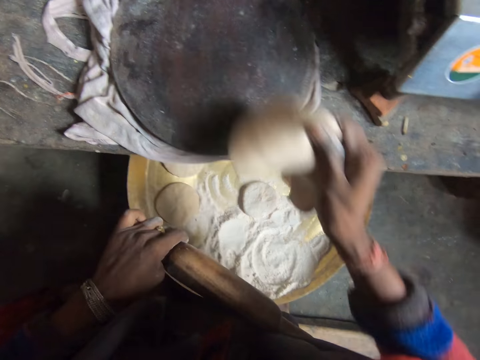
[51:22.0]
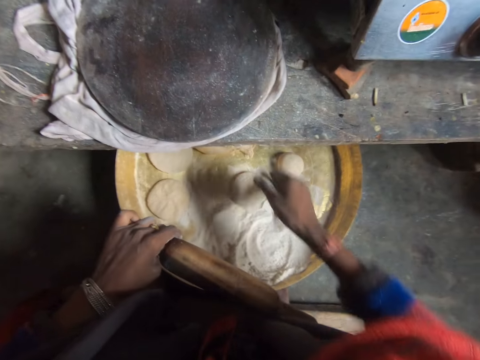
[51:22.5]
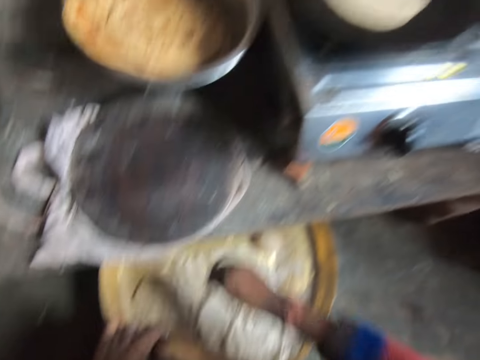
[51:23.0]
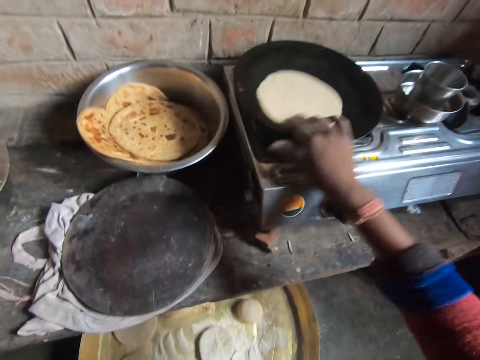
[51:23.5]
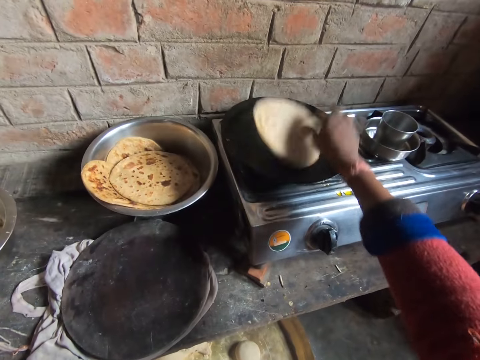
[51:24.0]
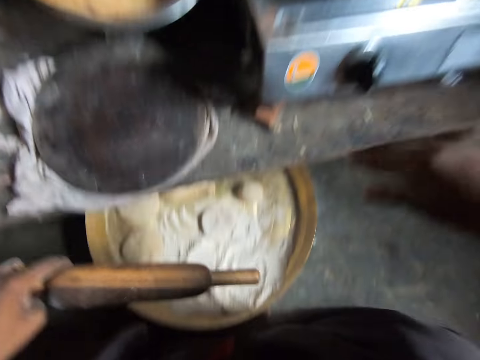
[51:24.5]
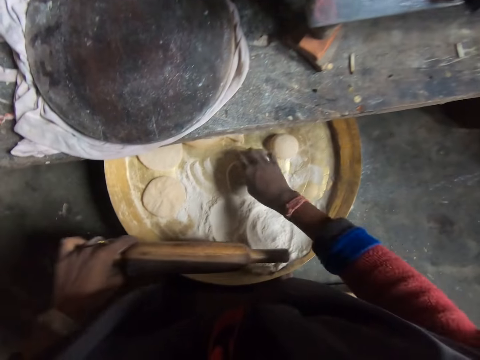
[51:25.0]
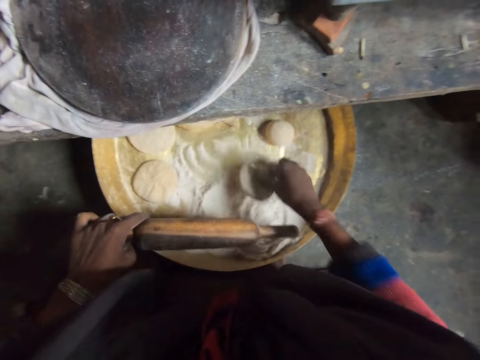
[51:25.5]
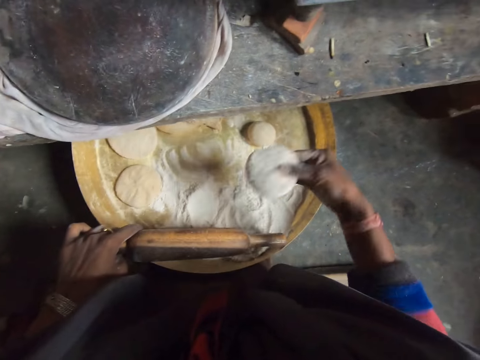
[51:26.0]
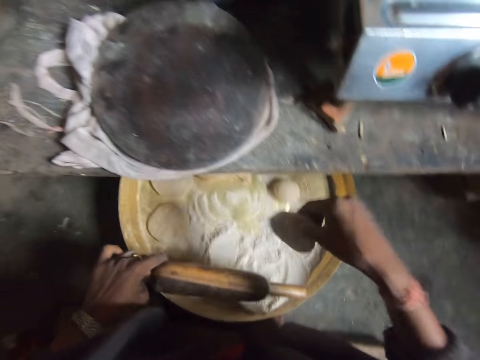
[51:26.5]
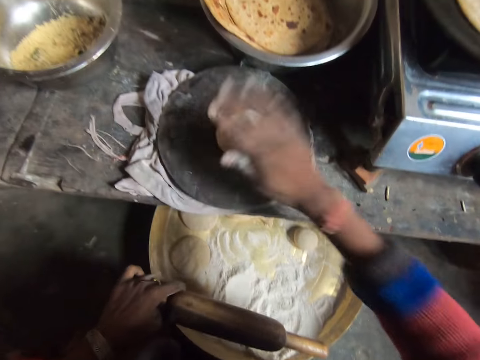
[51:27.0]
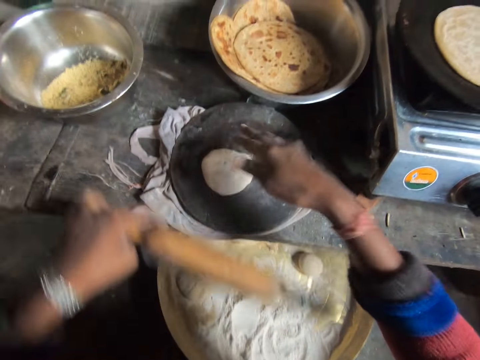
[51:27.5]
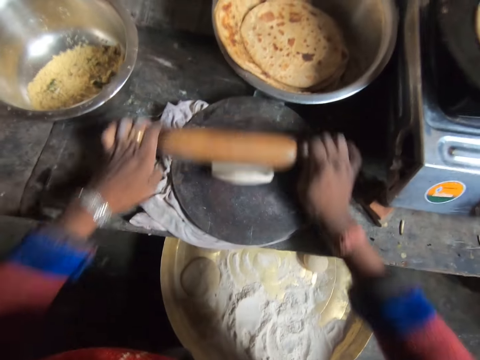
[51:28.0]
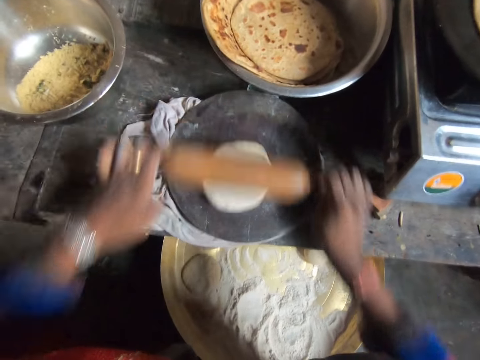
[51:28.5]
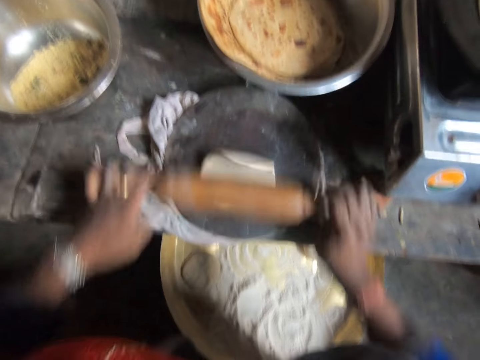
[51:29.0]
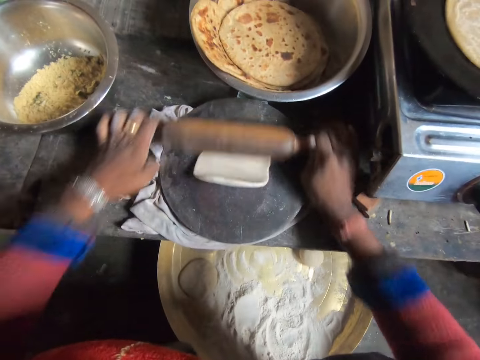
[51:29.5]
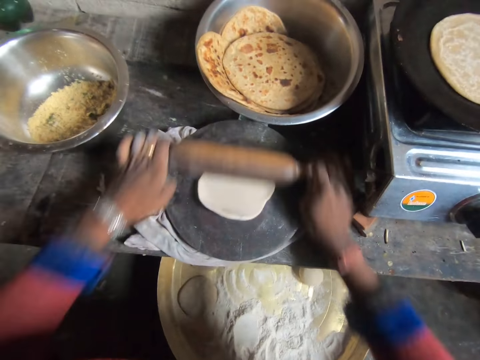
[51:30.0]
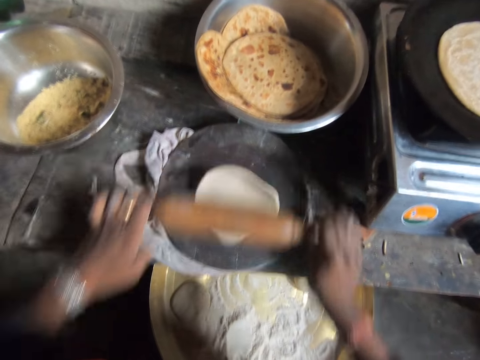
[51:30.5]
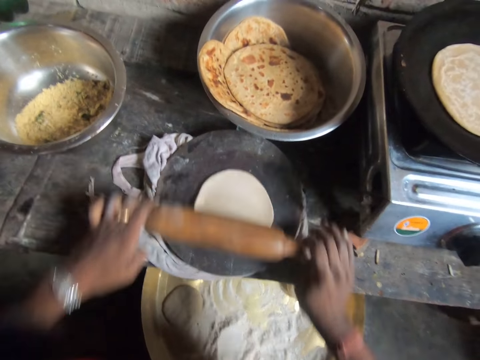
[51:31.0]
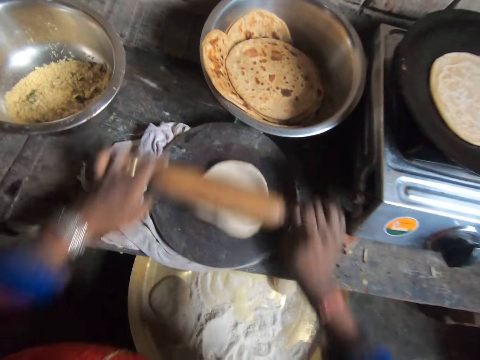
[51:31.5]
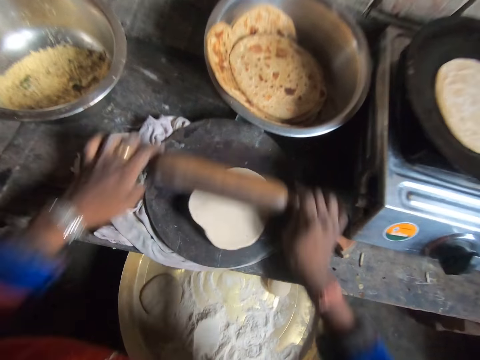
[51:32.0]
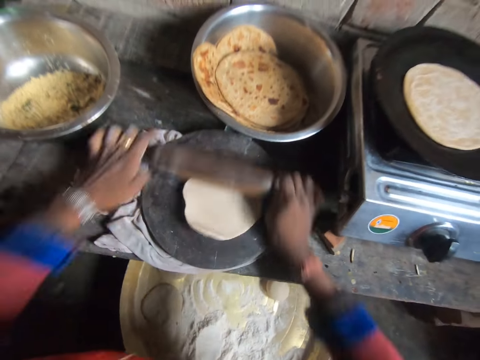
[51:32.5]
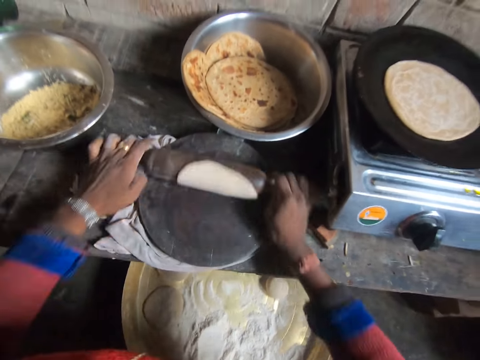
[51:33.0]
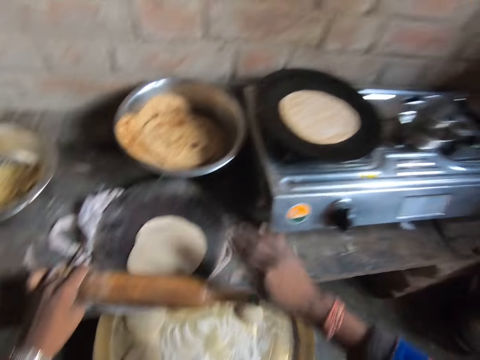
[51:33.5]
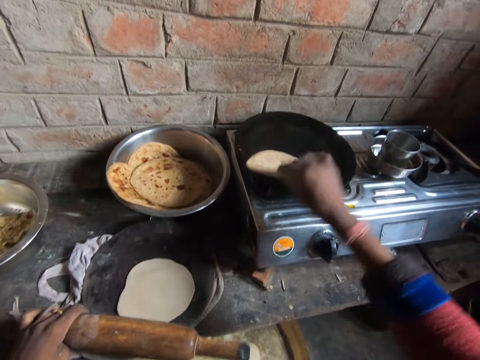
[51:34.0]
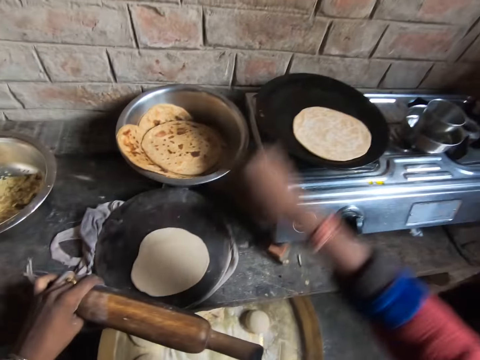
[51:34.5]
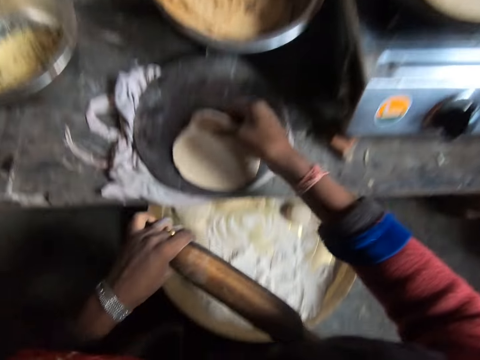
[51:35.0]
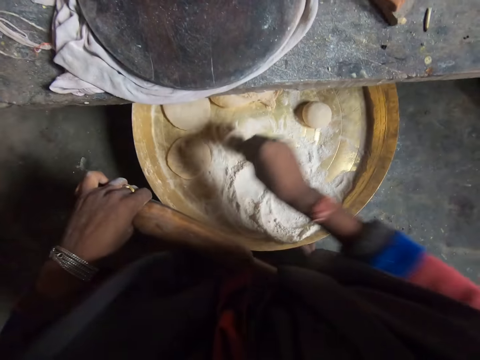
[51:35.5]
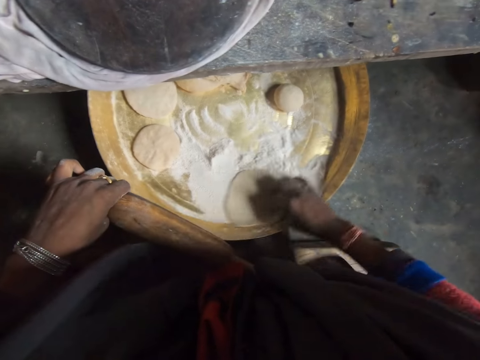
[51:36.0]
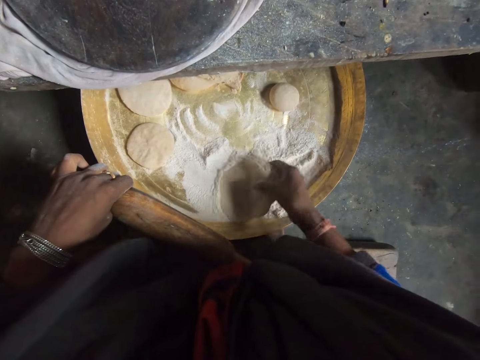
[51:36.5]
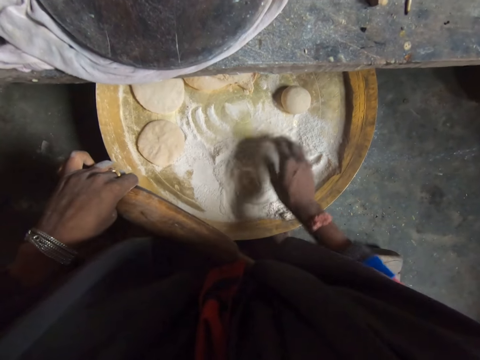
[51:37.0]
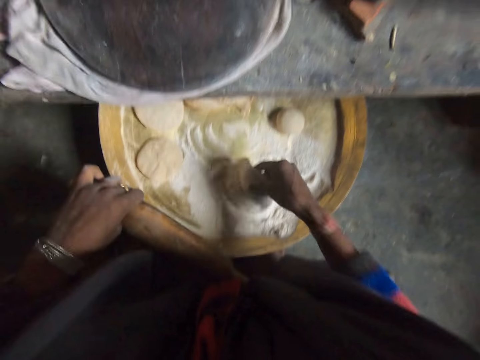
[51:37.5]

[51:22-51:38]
The camera wearer folds the dough into her hand. She puts the dough on the top of the larger dough on the wooden table. She flips the dough in the frying pan with her right hand. She picks up another dough on the wooden table with her right hand. She coats the dough with flour on the wooden table, shakes off flour from the dough, and drops the dough on the cutting board with her right hand. She flattens the dough on the wooden table with her right hand. She slaps the dough on the pastry. She rolls out the dough on the chopping board with the rolling pin in both hands. She flips the dough in the frying pan with her right hand. She lifts the dough in the frying pan with her right hand and drops the dough into the frying pan with her right hand. She picks up the dough with her right hand. She holds the dough. She coats the dough with flour from the wooden table with her right hand.

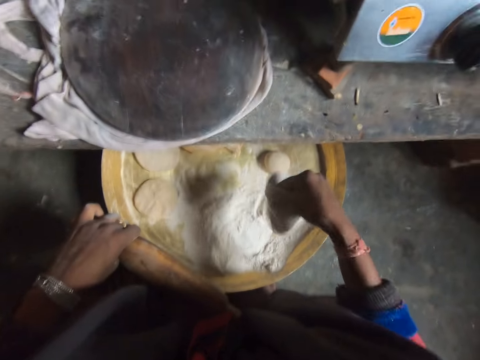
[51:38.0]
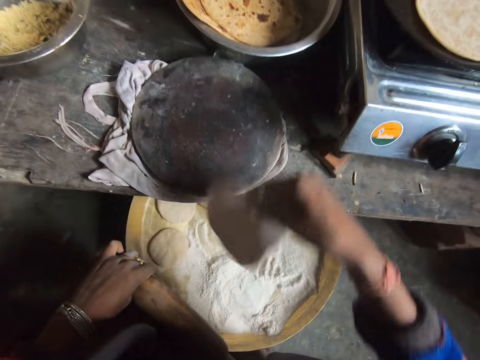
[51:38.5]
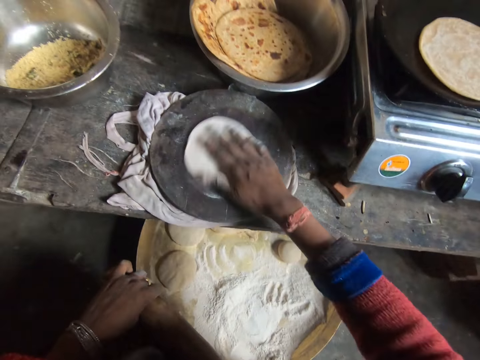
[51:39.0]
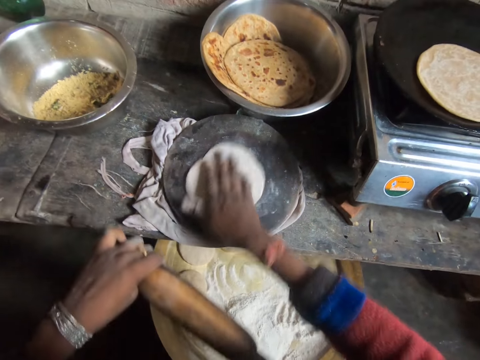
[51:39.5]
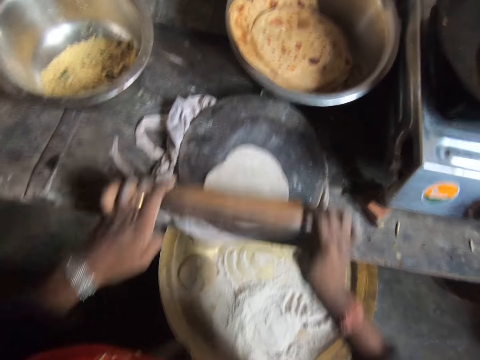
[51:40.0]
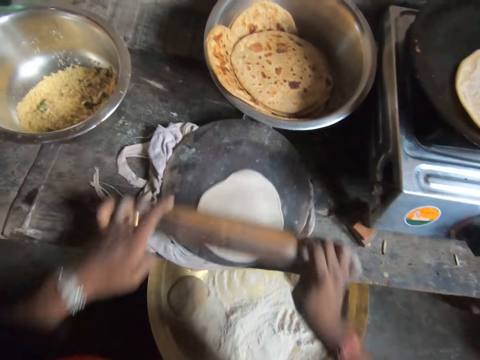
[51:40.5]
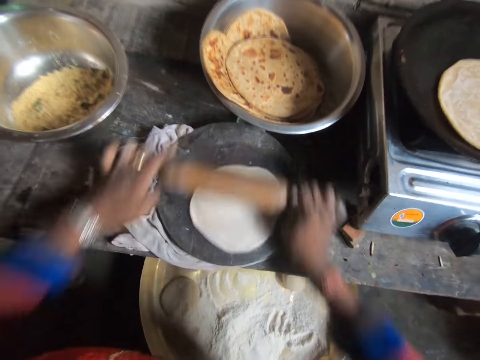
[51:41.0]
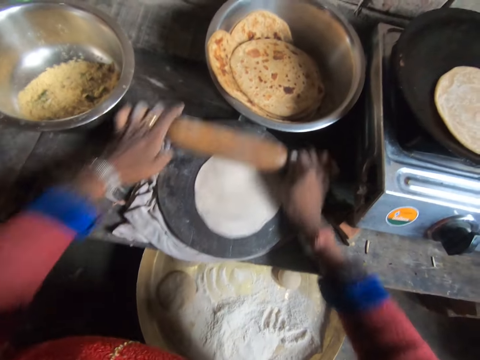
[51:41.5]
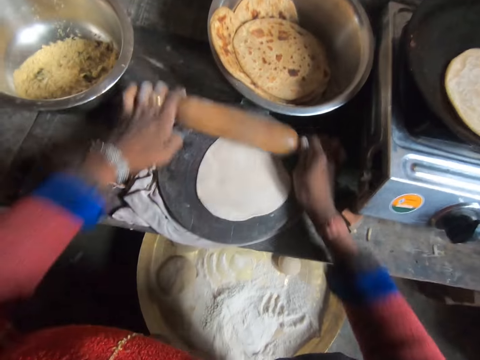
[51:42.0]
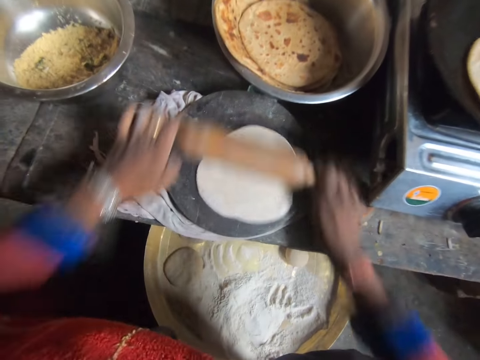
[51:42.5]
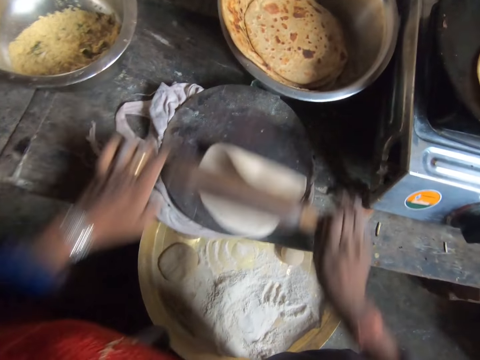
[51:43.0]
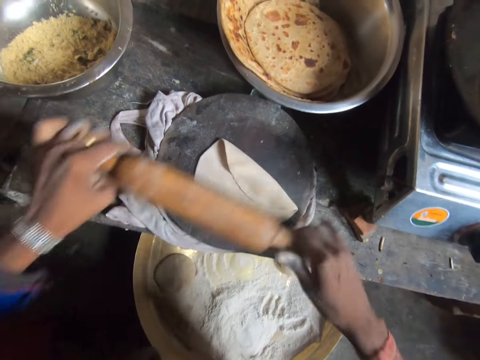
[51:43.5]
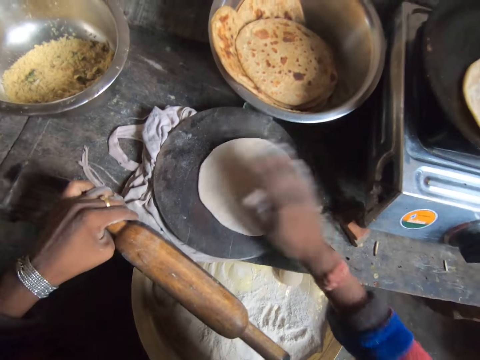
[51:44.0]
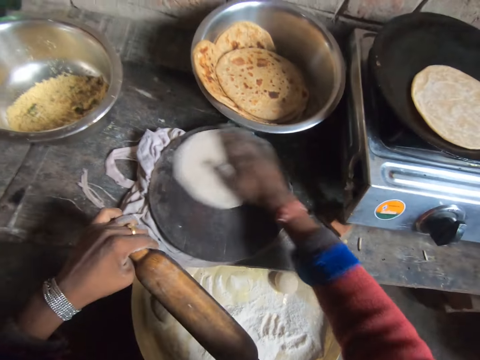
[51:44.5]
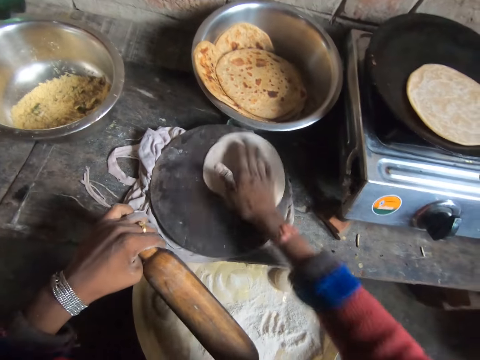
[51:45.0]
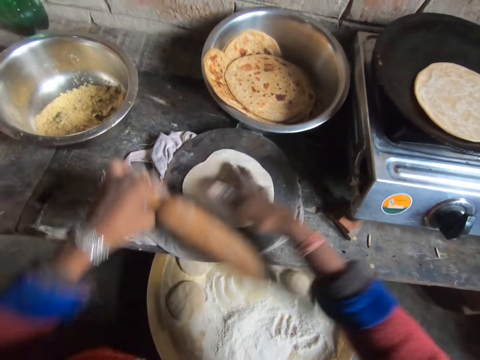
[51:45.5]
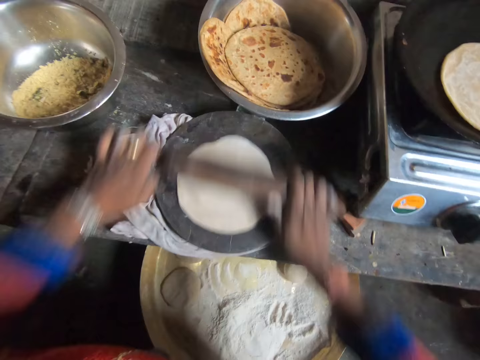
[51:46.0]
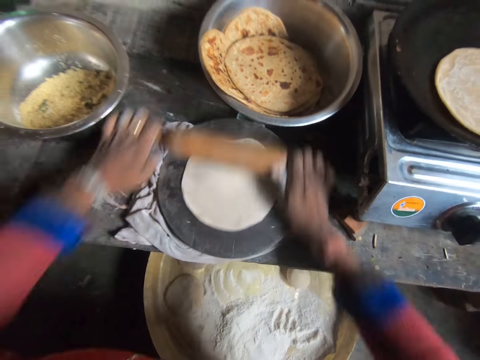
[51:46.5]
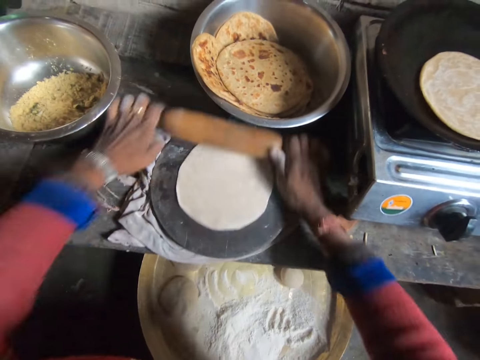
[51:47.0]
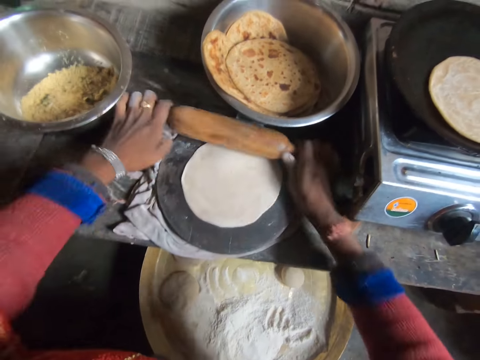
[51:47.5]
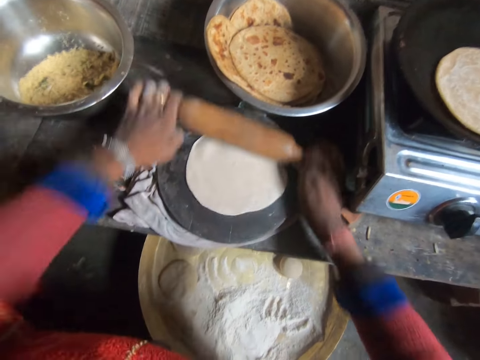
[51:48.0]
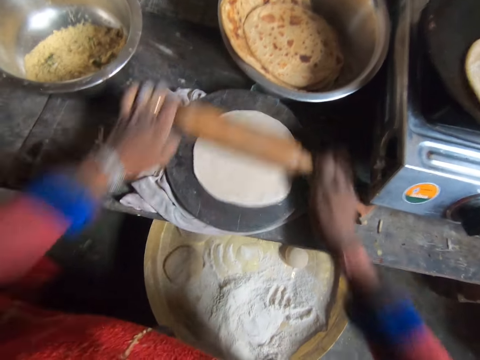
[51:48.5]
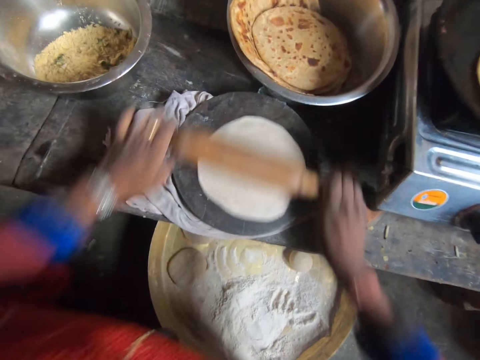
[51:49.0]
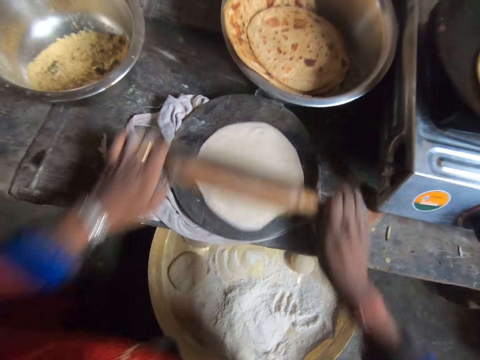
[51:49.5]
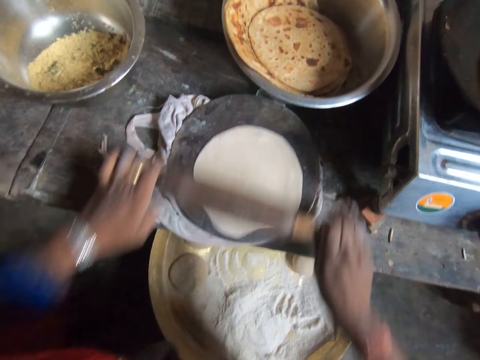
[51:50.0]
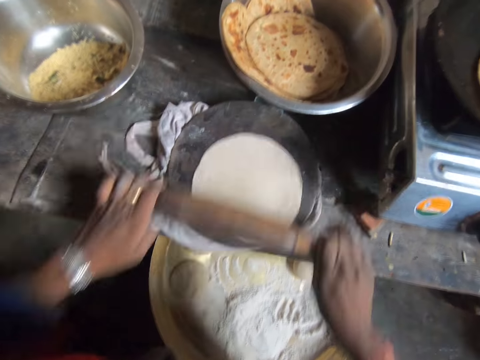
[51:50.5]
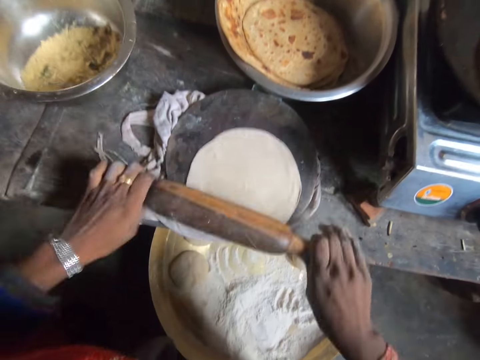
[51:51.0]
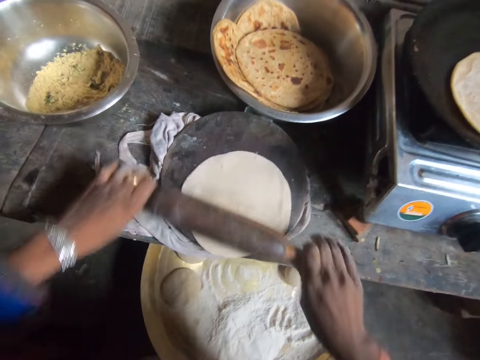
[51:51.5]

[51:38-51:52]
The camera wearer shakes off flour from the dough. She drops the dough on the cutting board with her right hand. She drops the dough on the cutting board again. She flattens the dough with her right hand. She rolls out the dough on the chopping board with the rolling pin in both hands. She moves the dough around the chopping board with her right hand. She spreads the dough on the pastry. She rolls out the dough on the chopping board with the rolling pin in both hands.
